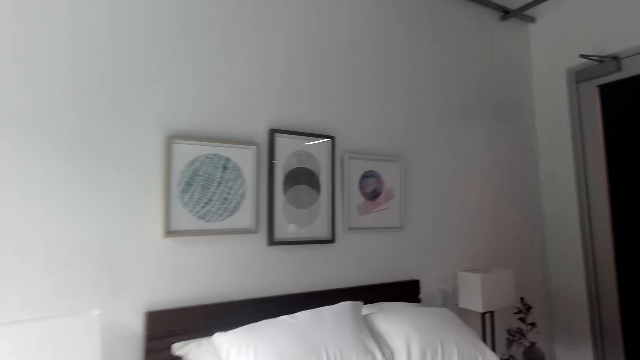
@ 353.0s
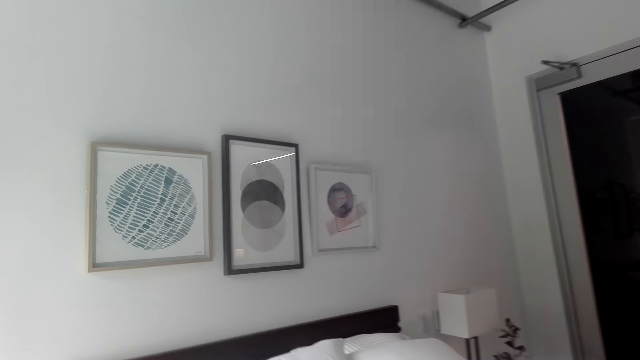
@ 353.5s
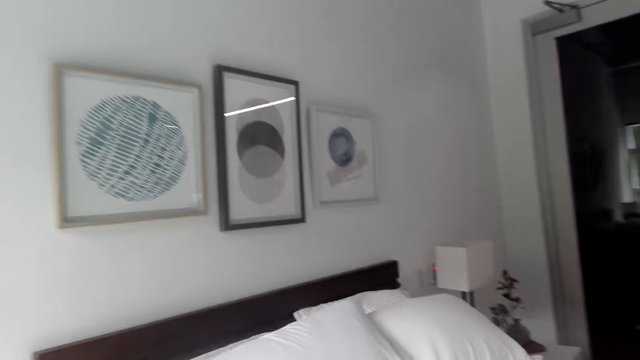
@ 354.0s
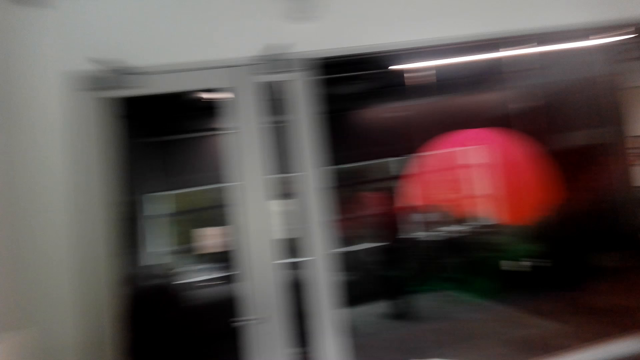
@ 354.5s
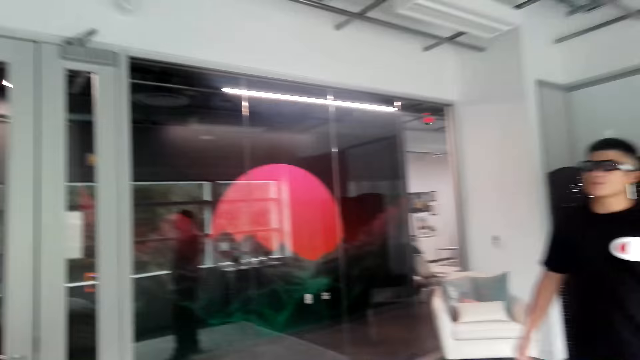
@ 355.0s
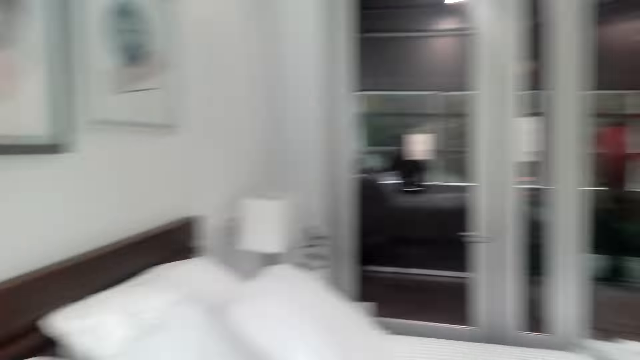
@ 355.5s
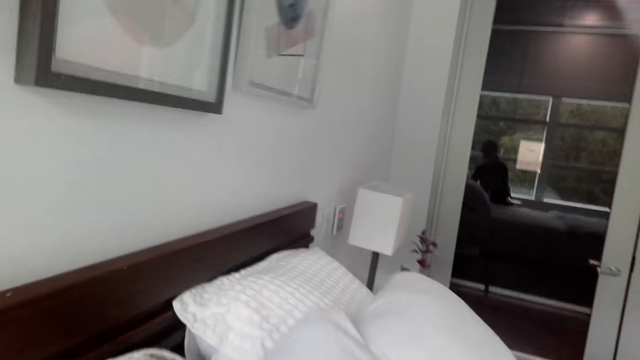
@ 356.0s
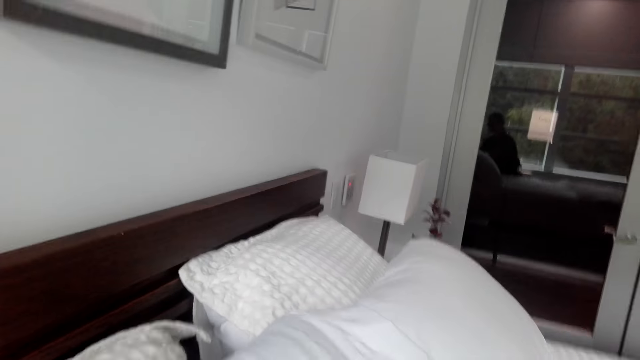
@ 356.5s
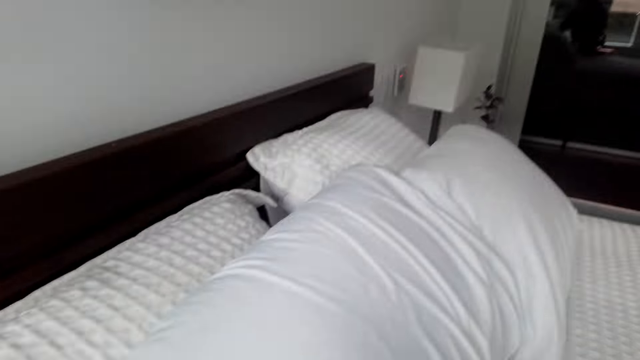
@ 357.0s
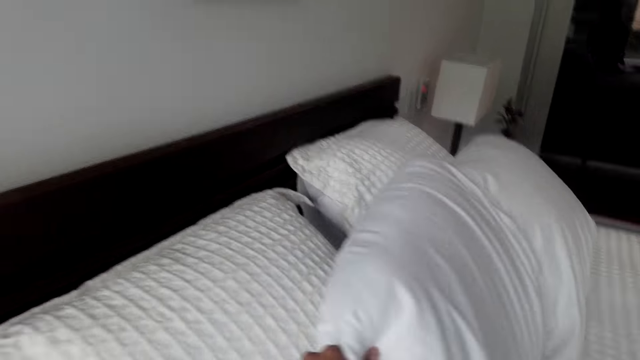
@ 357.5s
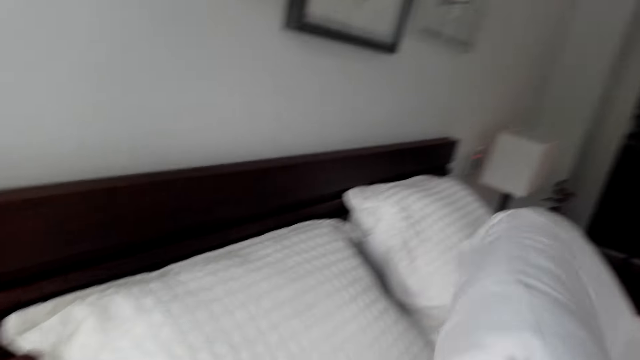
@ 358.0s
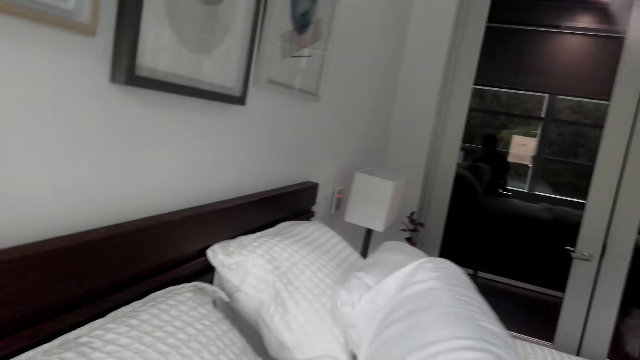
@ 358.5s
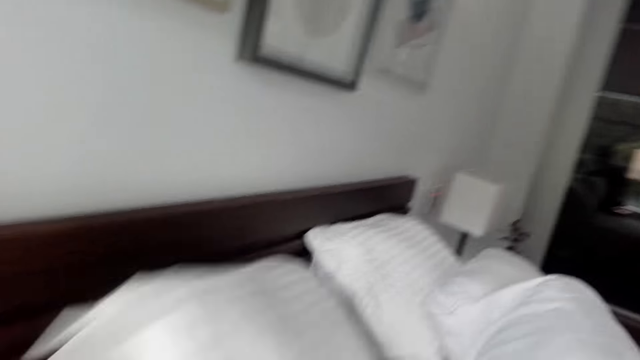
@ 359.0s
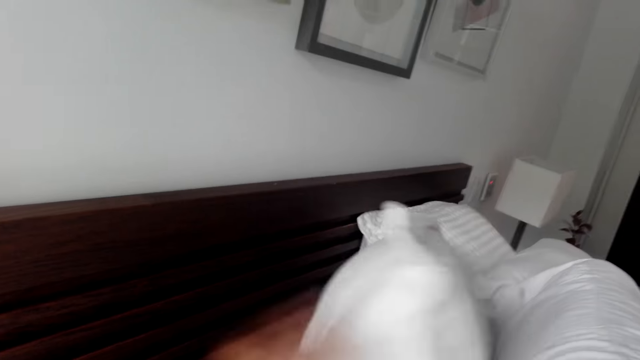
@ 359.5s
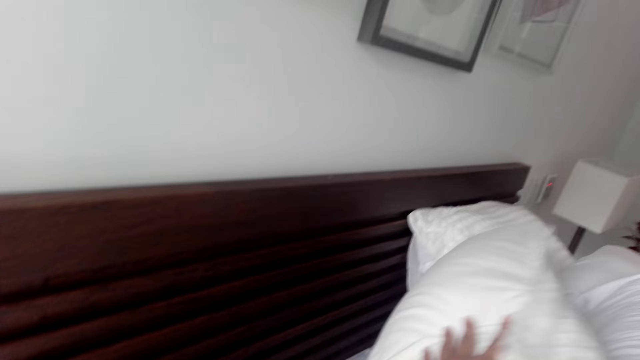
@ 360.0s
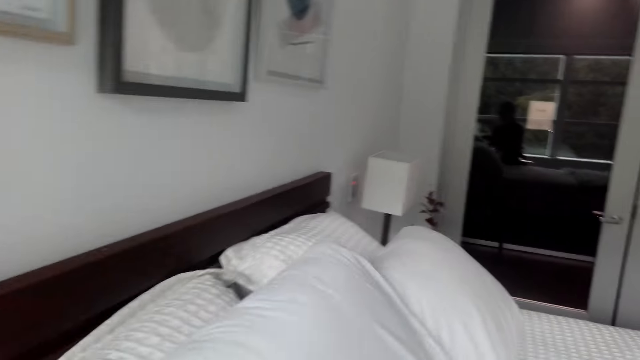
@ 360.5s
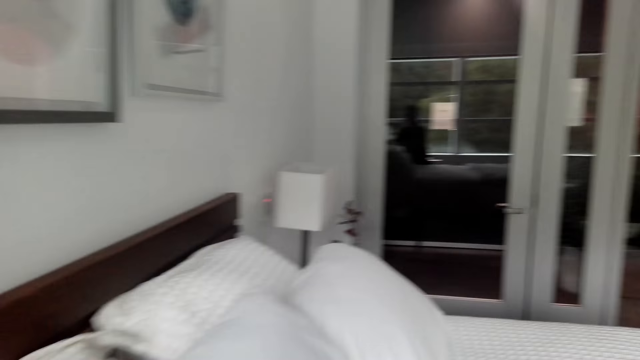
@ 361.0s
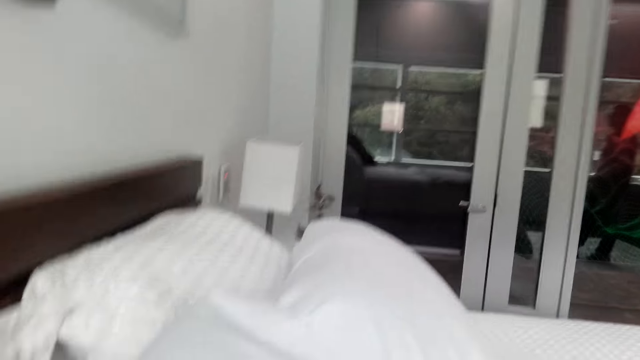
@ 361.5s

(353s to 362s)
A man talks to the camera wearer. The camera wearer talks to the man. They move the pillow on the bed.

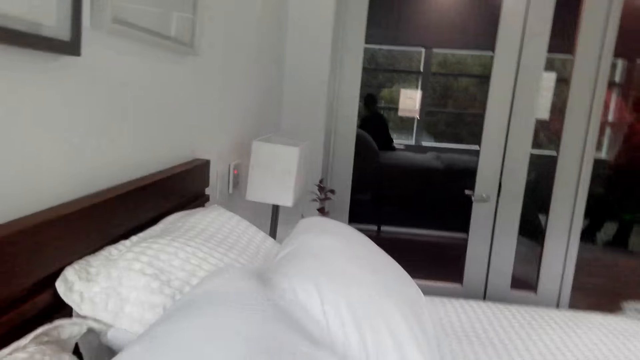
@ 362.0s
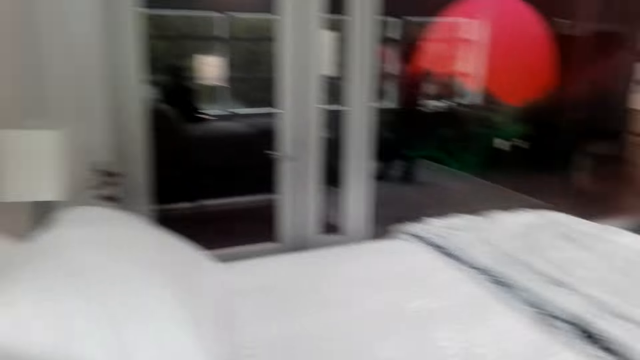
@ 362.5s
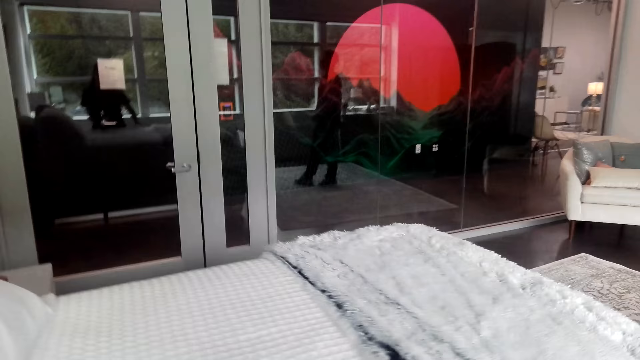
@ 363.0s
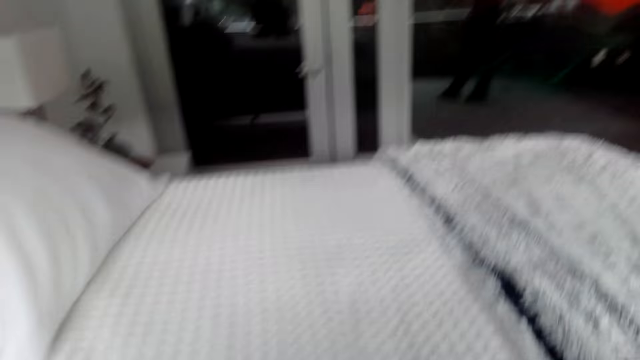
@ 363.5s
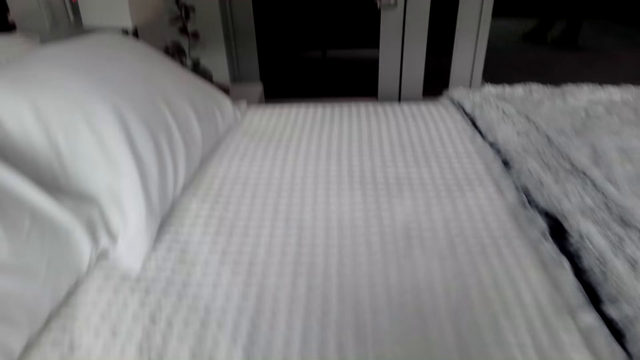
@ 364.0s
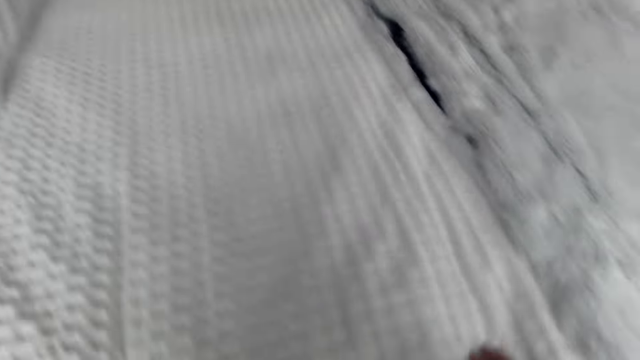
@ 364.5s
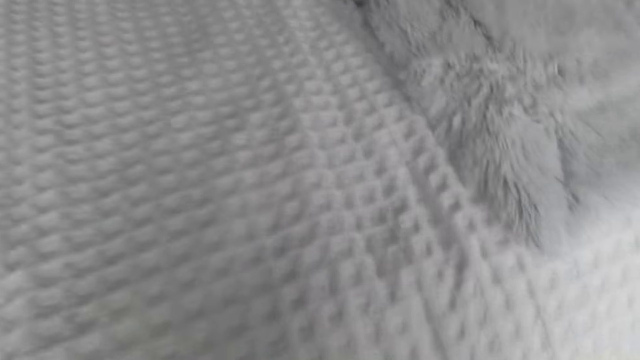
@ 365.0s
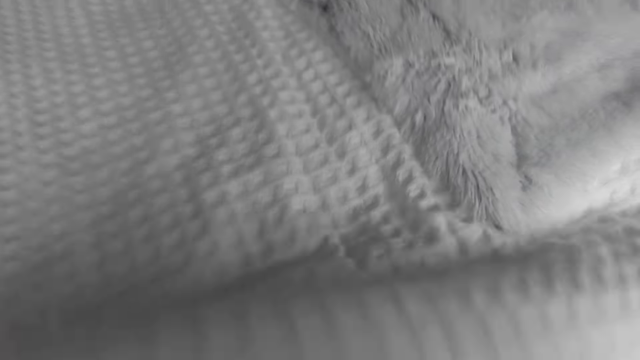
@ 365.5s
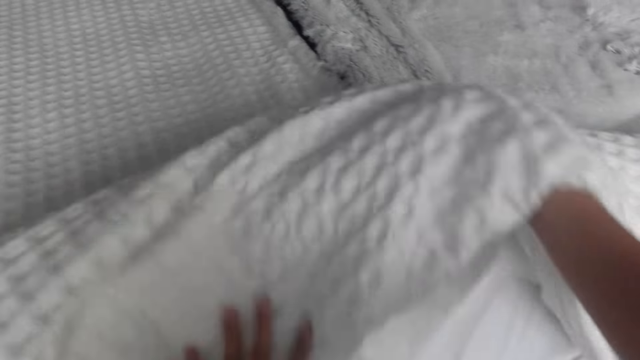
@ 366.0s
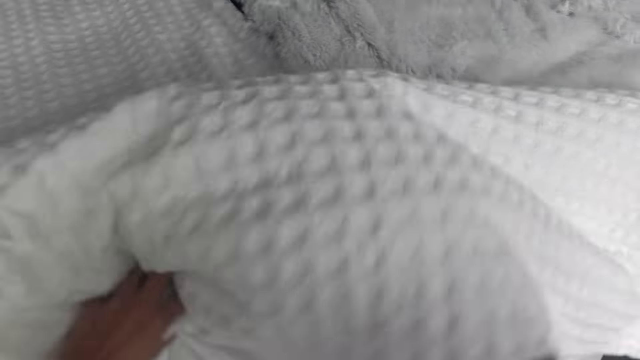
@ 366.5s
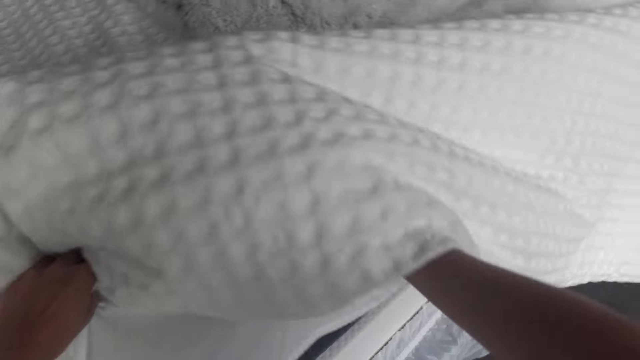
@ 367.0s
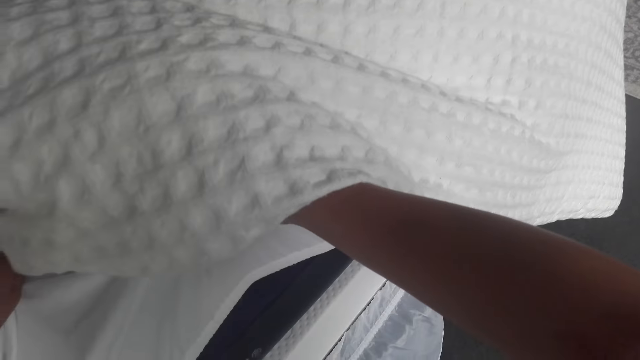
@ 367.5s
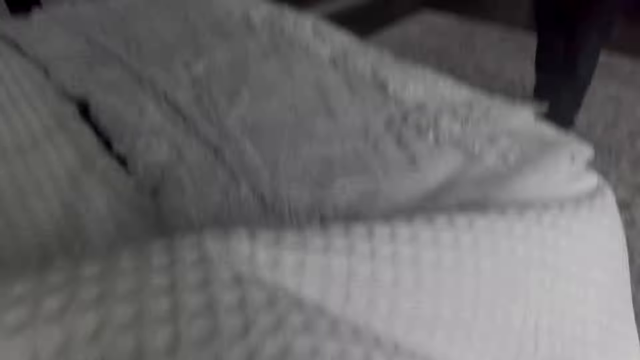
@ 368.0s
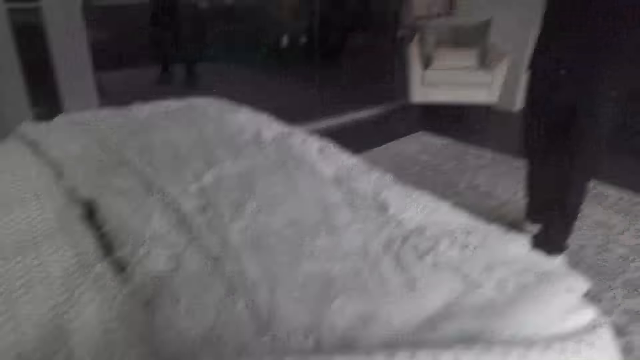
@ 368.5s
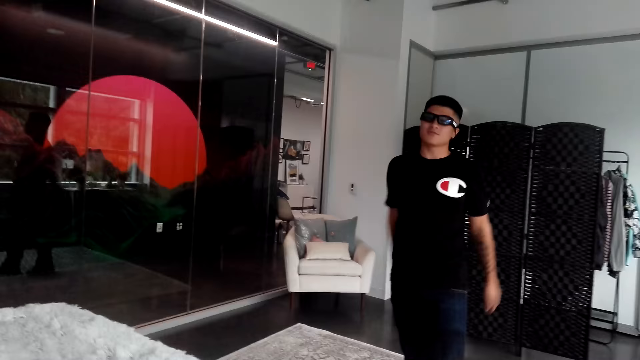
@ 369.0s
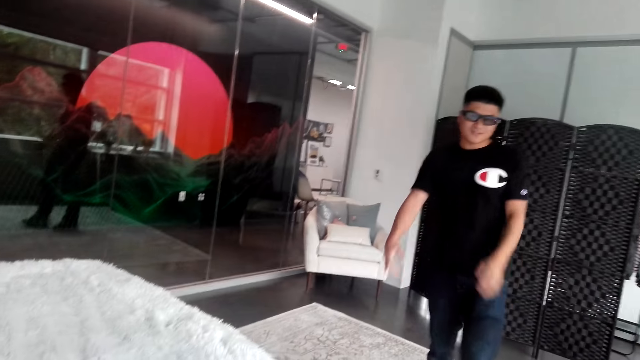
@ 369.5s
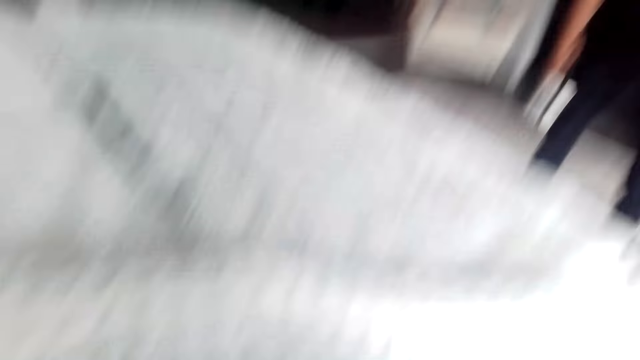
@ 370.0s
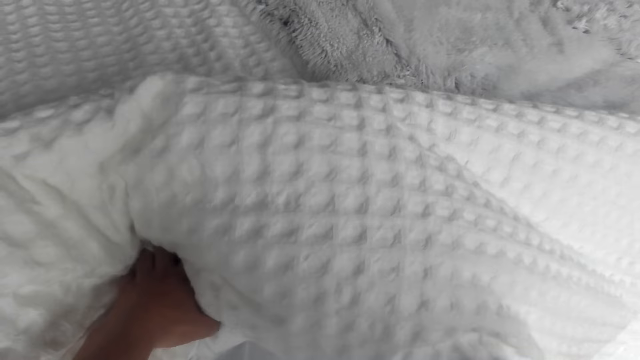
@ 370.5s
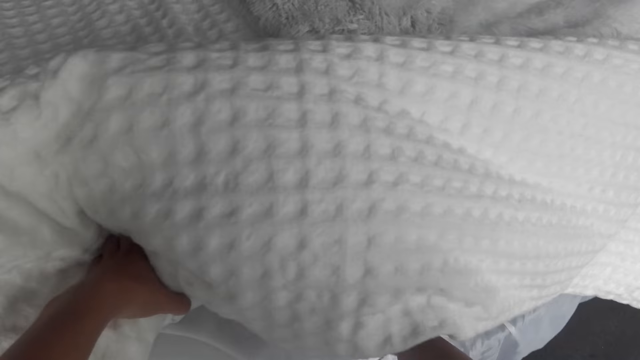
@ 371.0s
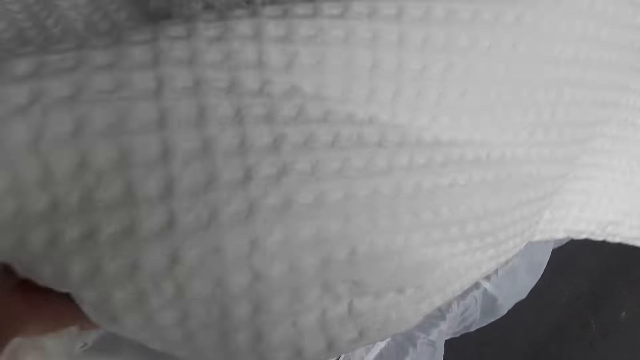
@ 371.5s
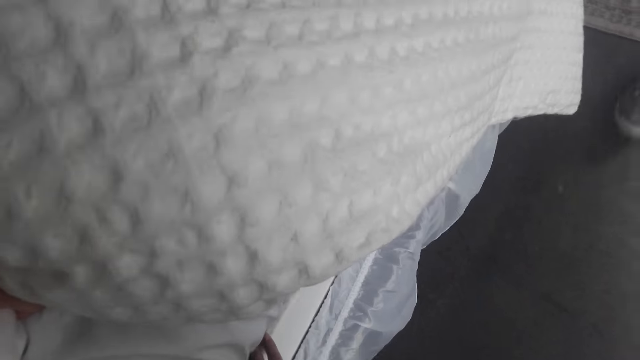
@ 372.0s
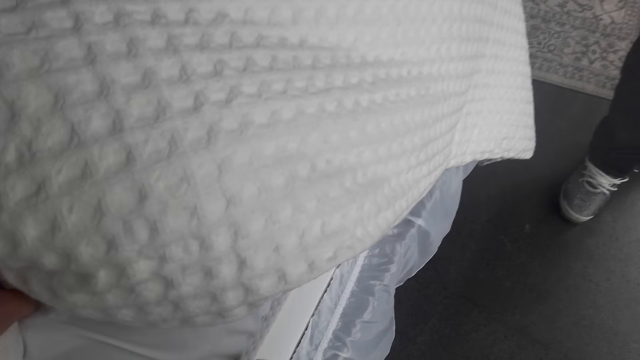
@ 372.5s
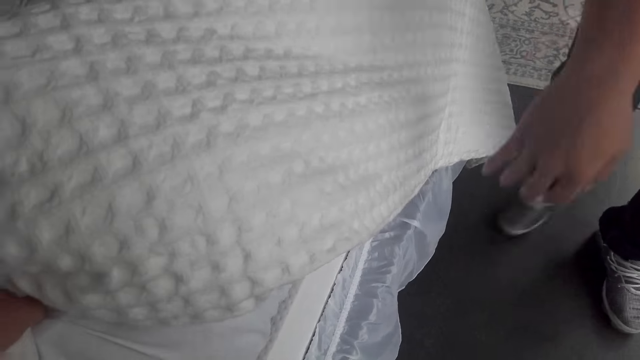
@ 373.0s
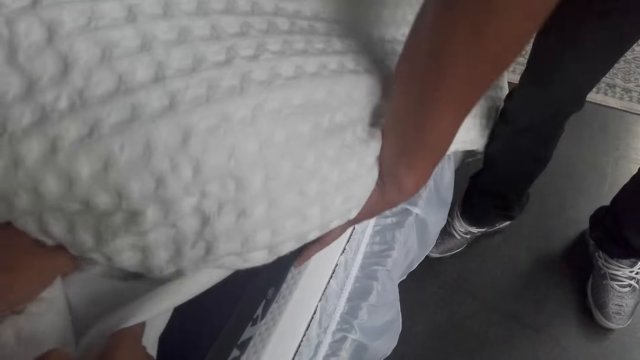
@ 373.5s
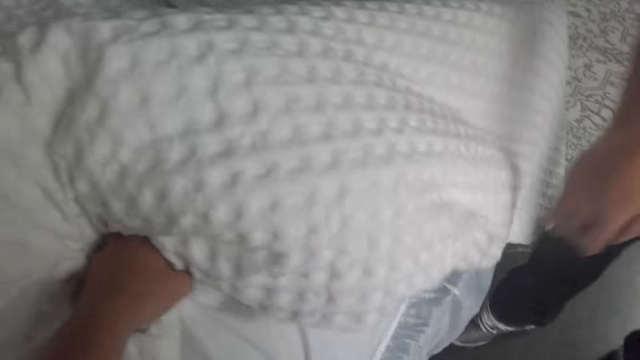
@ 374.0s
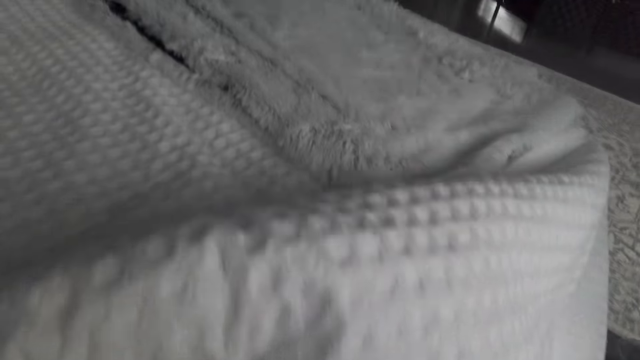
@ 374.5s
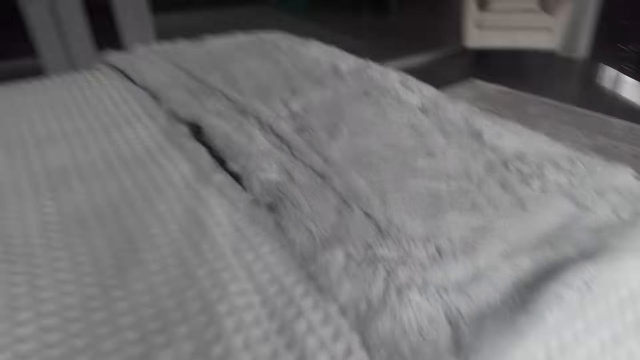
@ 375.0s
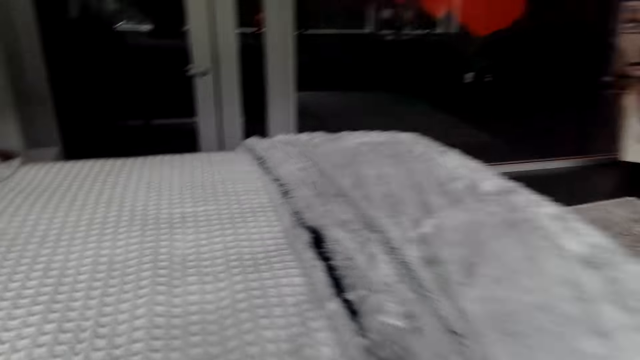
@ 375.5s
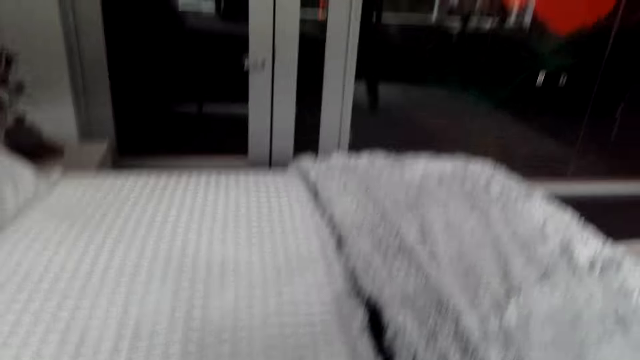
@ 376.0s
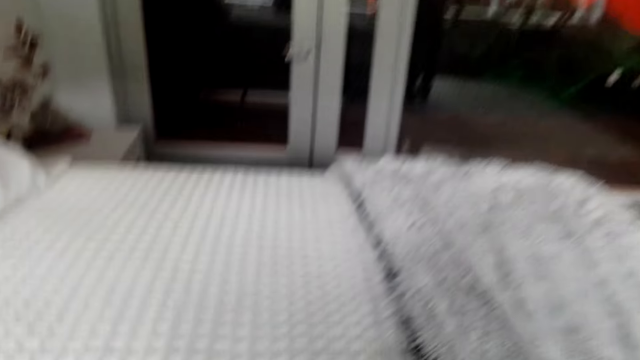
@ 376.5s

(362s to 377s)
A man talks to the camera wearer. The camera wearer moves the blanket. They talk to the man. The man moves the hands. The camera wearer looks at the blanket. They talk to the man. The man holds the blanket. The camera wearer looks at the blanket.
